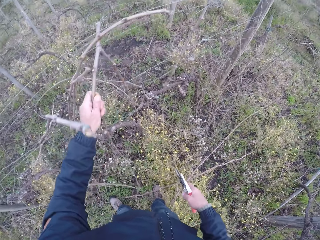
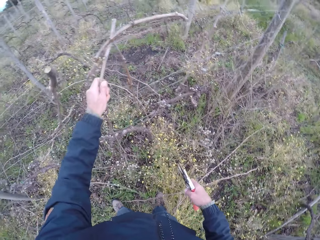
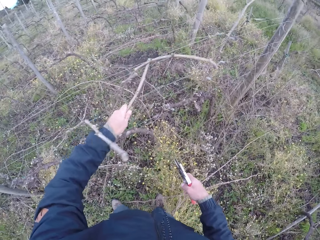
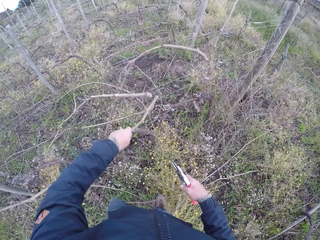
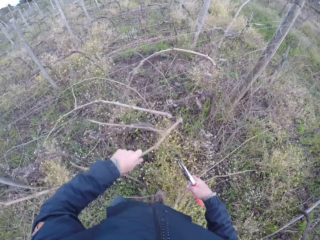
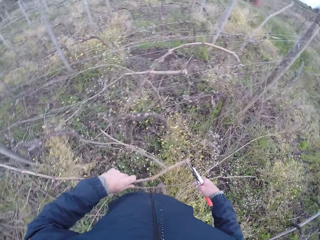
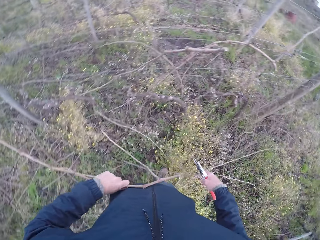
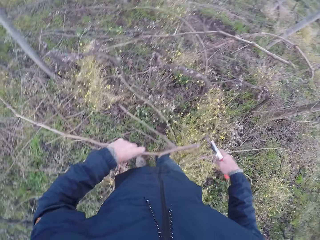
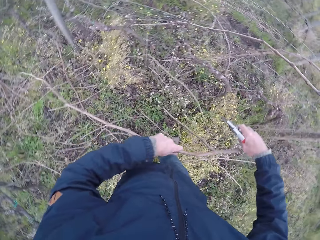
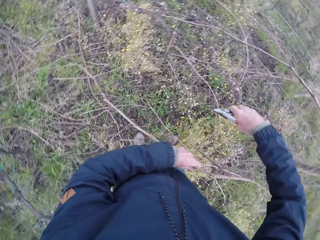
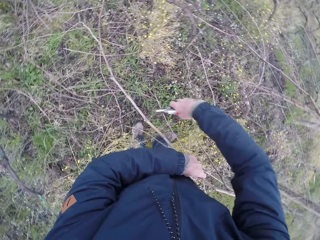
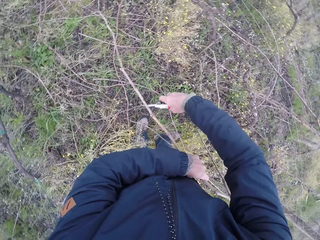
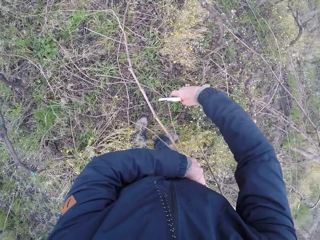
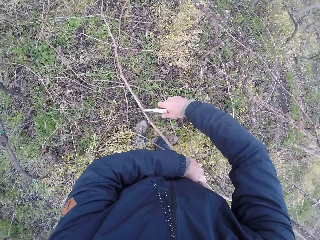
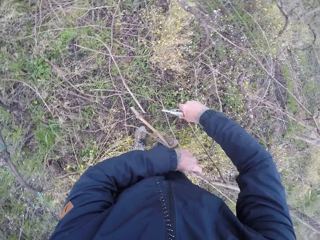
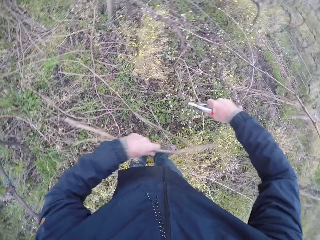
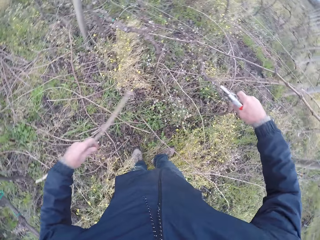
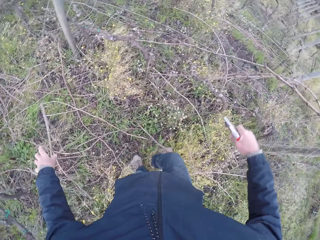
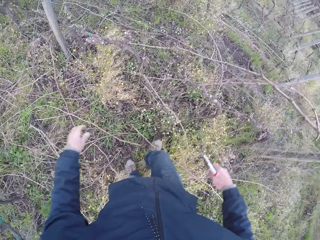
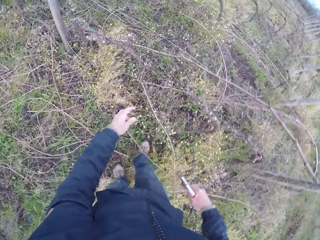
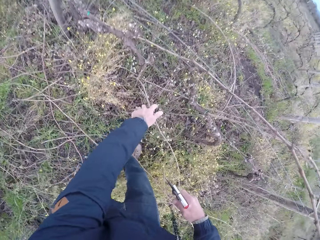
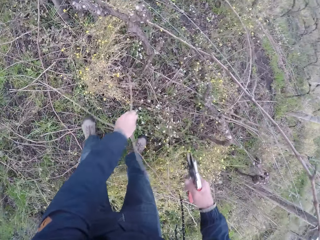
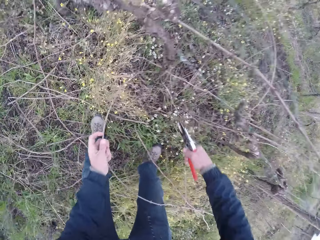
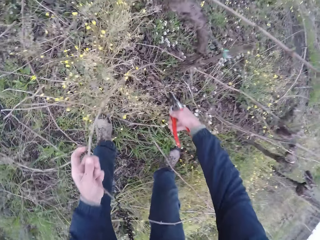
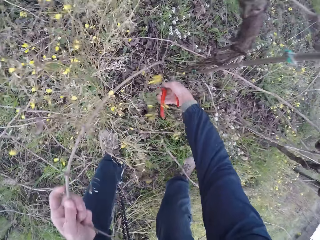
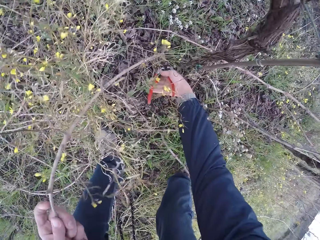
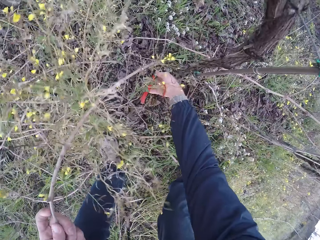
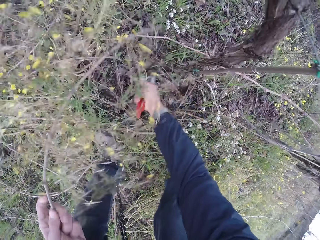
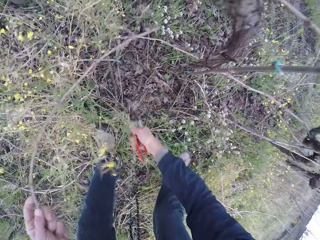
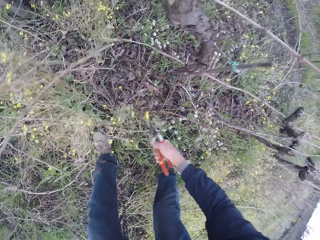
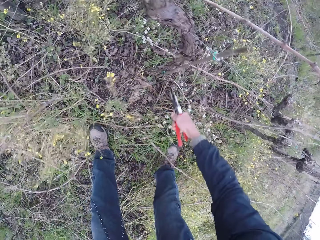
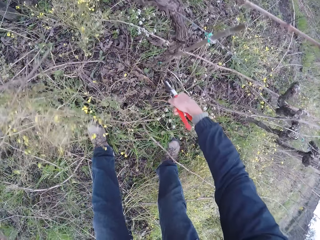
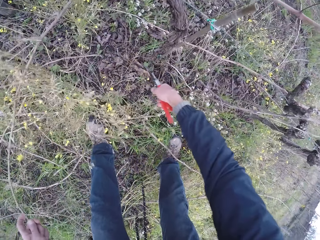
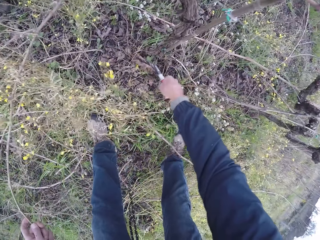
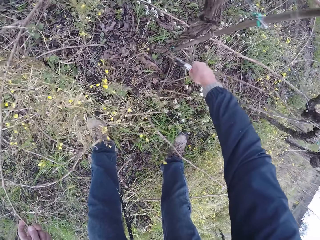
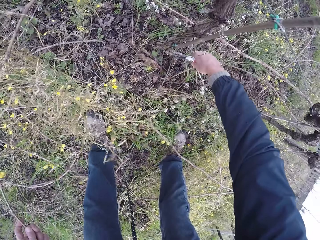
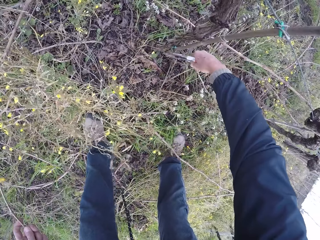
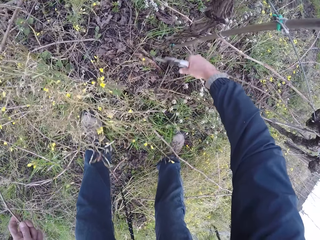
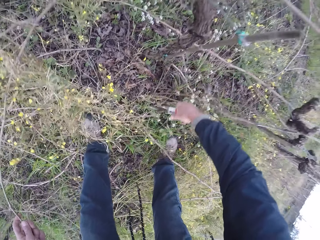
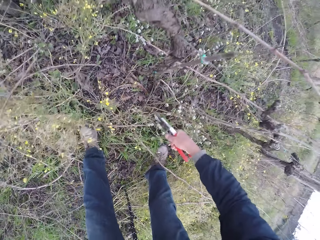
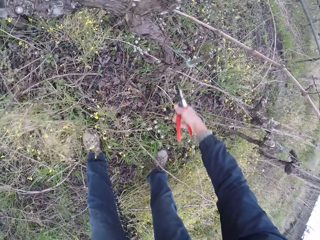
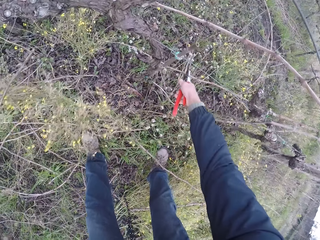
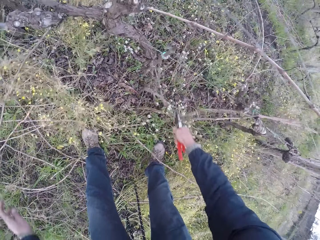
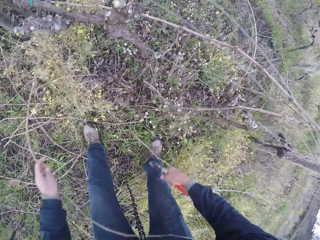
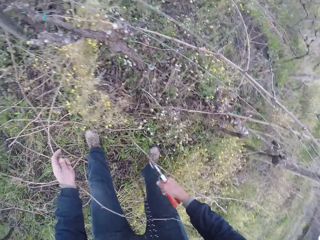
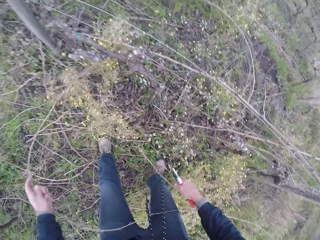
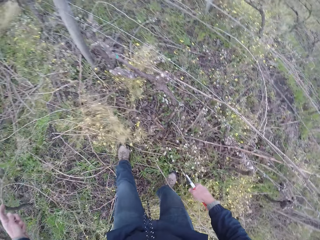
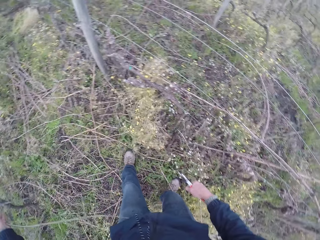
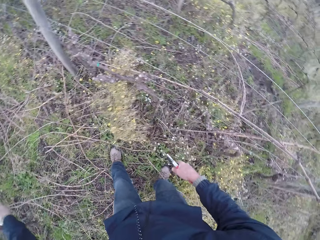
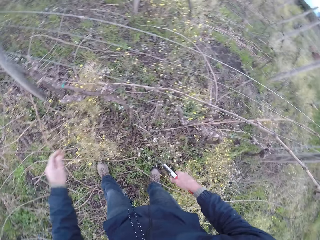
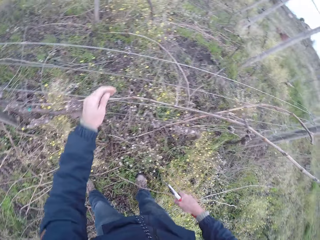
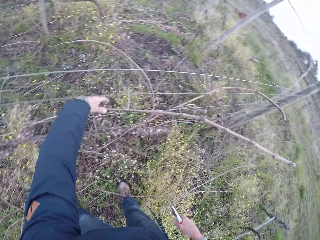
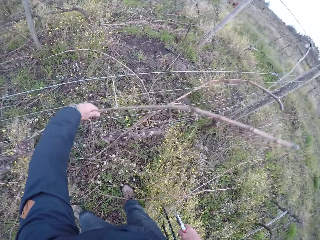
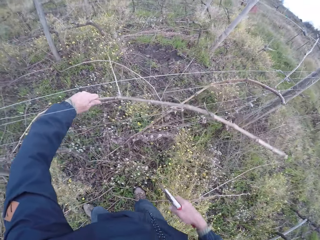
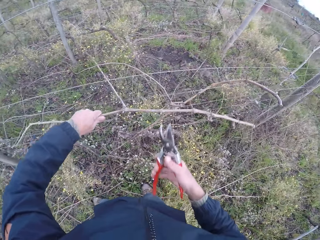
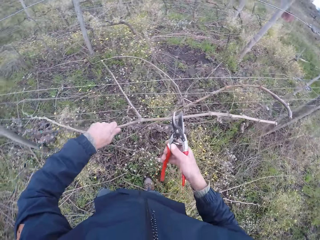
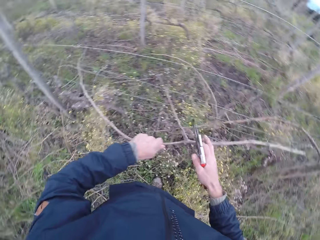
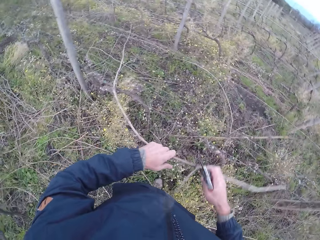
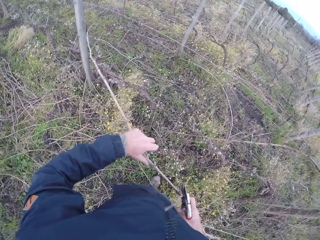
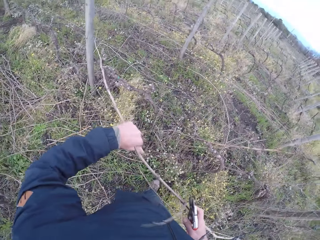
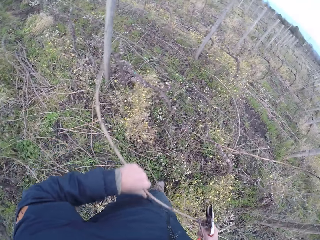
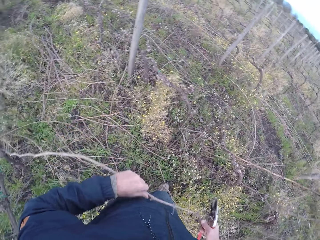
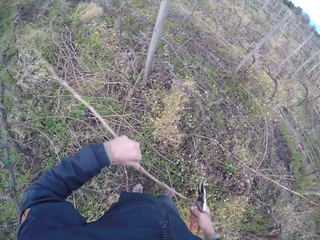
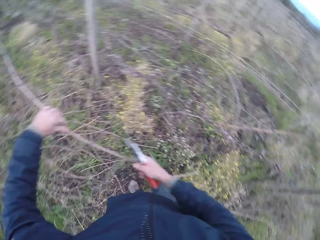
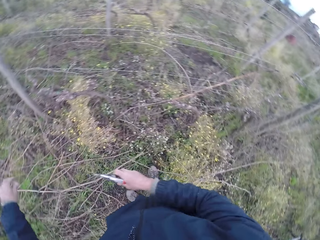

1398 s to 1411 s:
The camera wearer cuts a twig with the pair of pliers or pruning shears in his right hand. He drops the twig in his left hand on the ground. He holds a stick. He cuts a twig with the pair of pliers in his right hand. He pulls the stick from the fence. He cuts a stick with the pruning shears. He drops the twig in his left hand on the ground. He removes a twig from the barbed fence with his left hand.

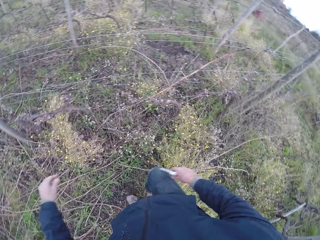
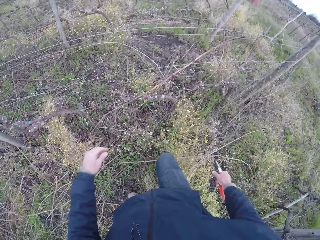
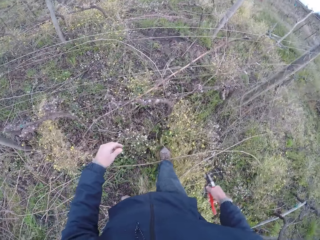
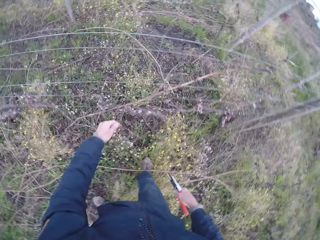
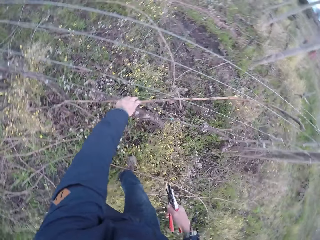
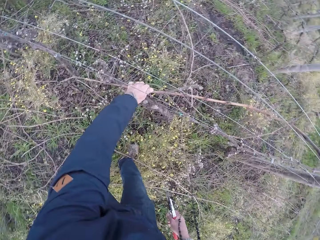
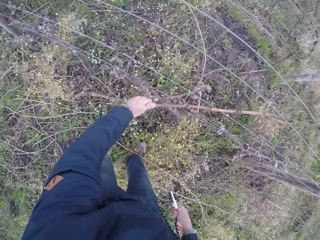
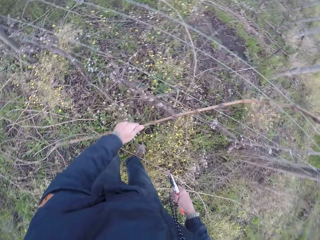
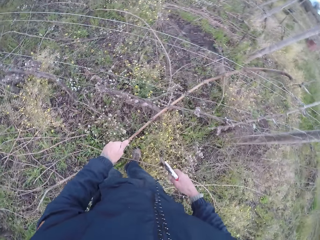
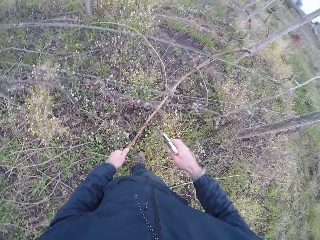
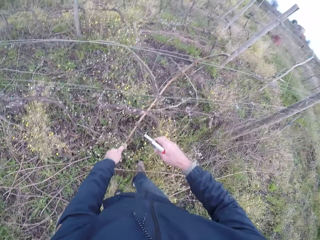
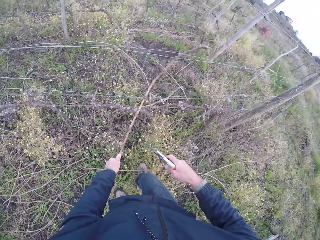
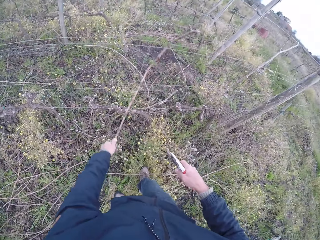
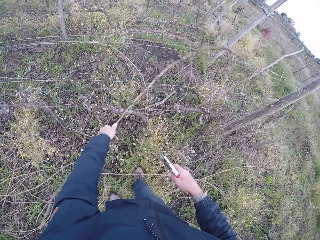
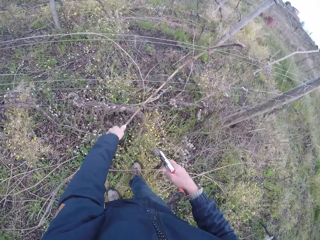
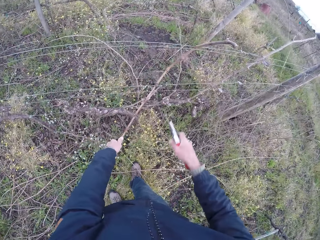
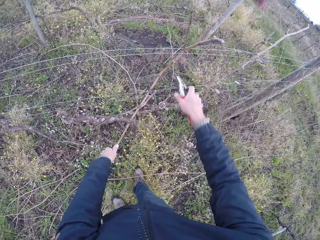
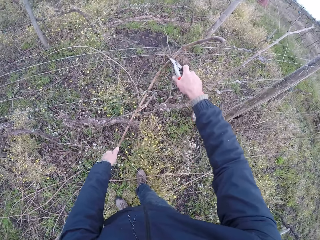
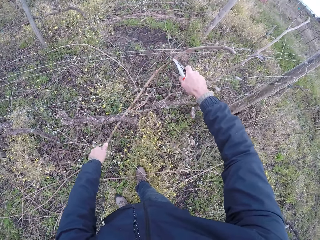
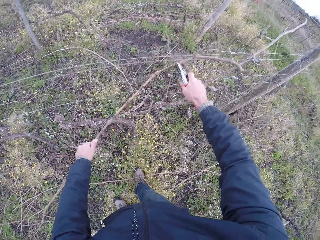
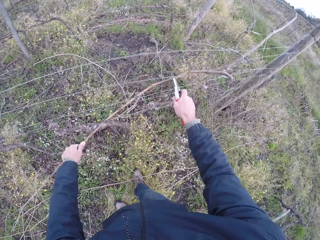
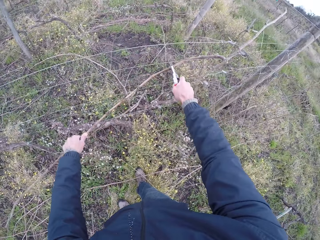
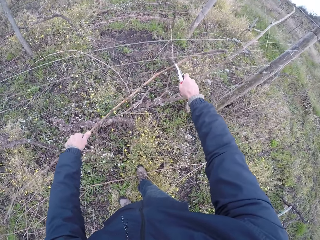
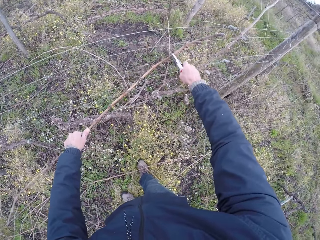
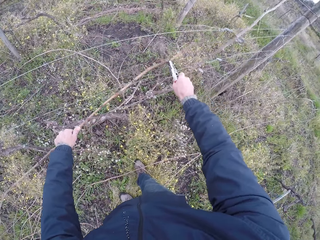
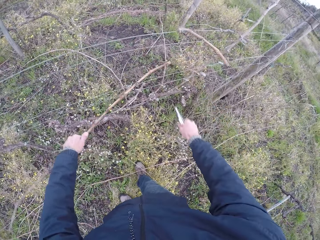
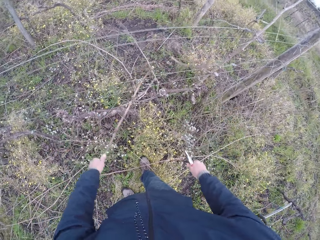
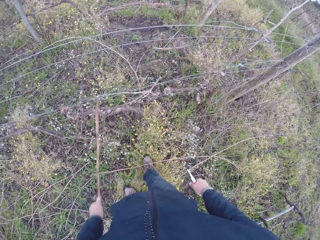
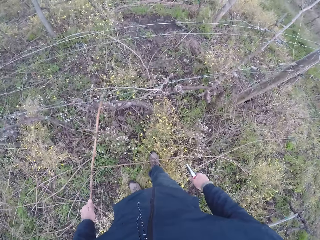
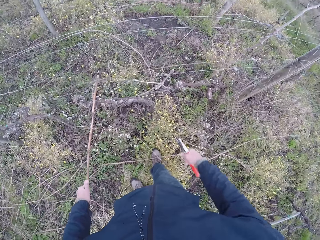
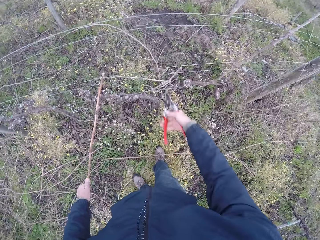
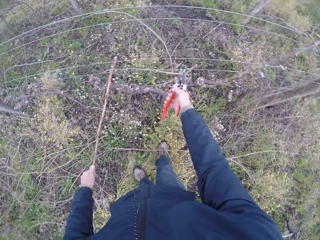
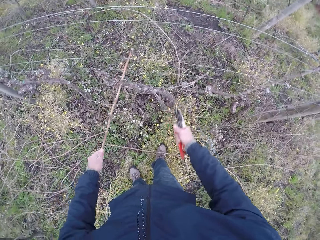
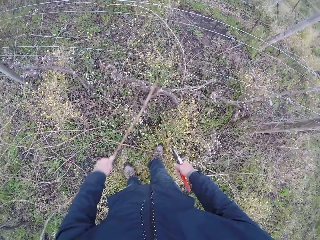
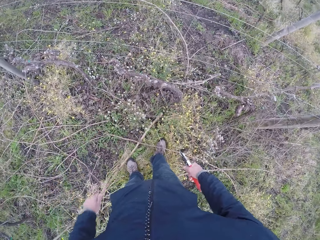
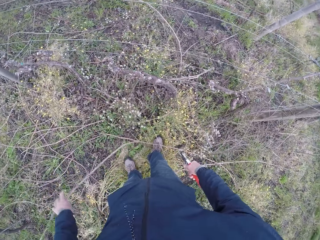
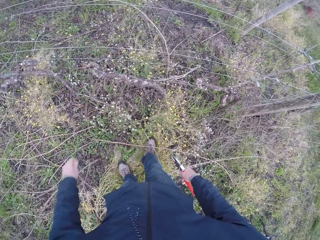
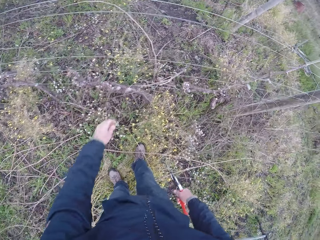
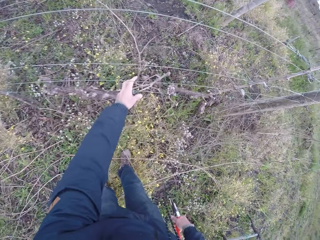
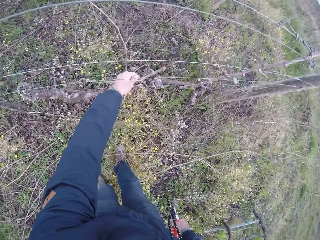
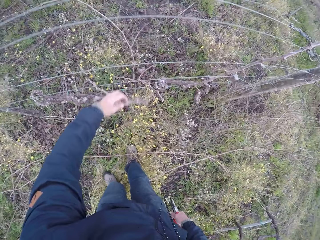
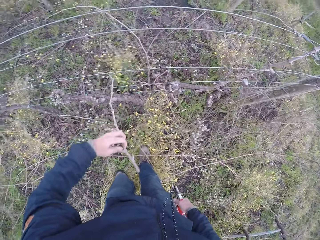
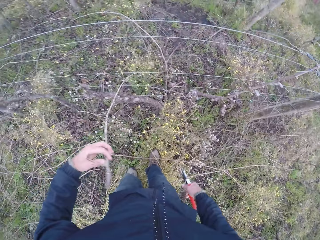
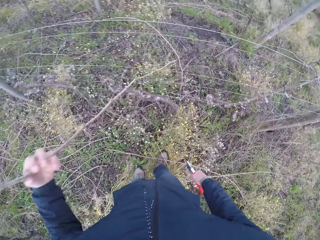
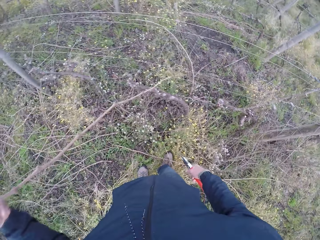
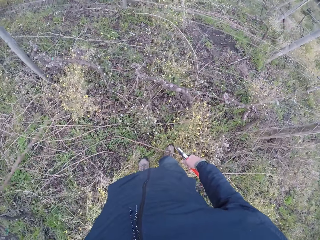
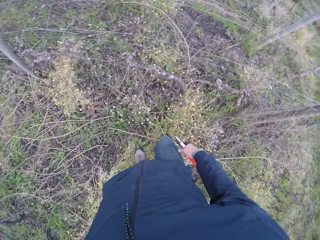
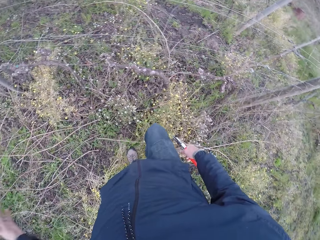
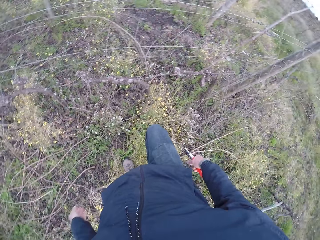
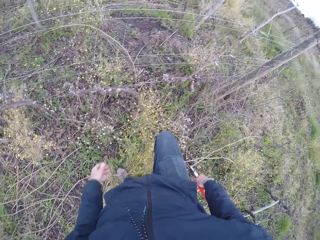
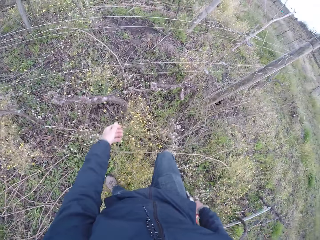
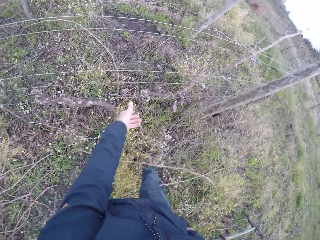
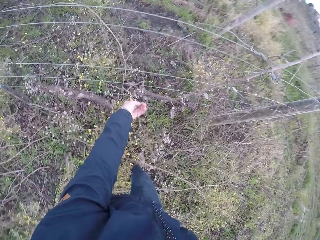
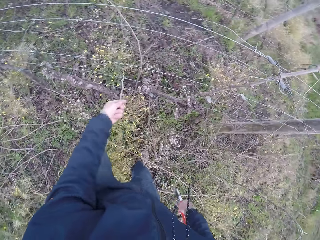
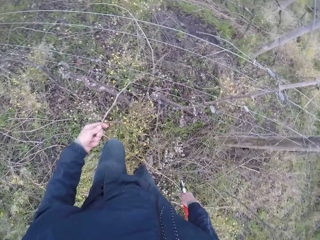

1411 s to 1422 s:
The camera wearer throws the stick on the ground. He pulls the stick from the fence. He cuts twigs with the pair of pliers or pruning shears in his right hand. He pulls the stick from the fence. He cuts a stick with the pruning shears. He drops the twig in his left hand on the ground. He removes a twig from the barbed fence with his left hand. He throws the stick on the ground.
